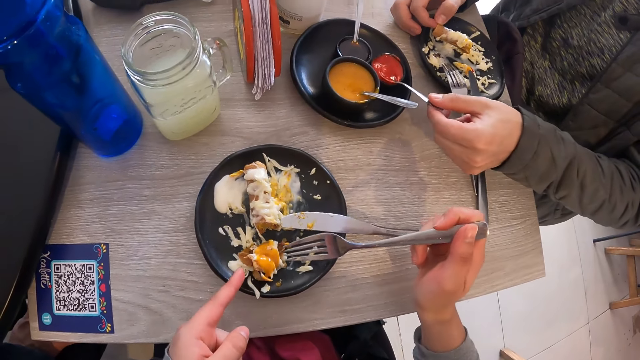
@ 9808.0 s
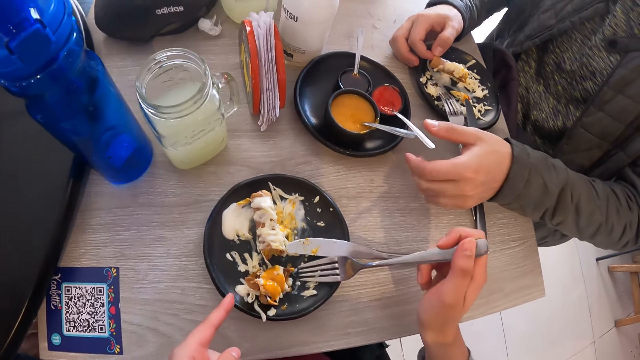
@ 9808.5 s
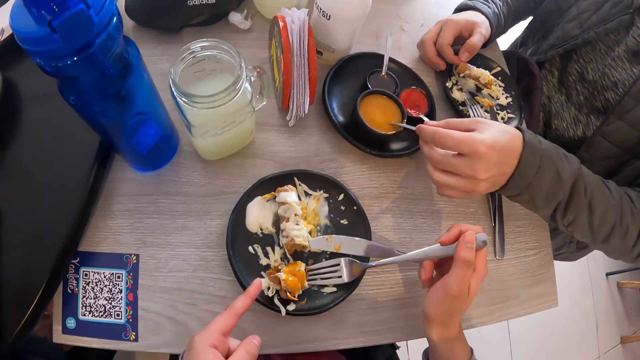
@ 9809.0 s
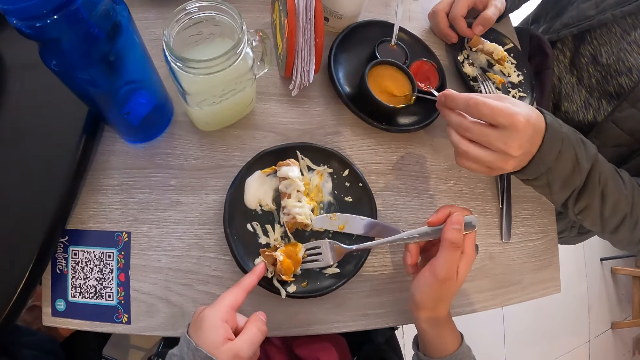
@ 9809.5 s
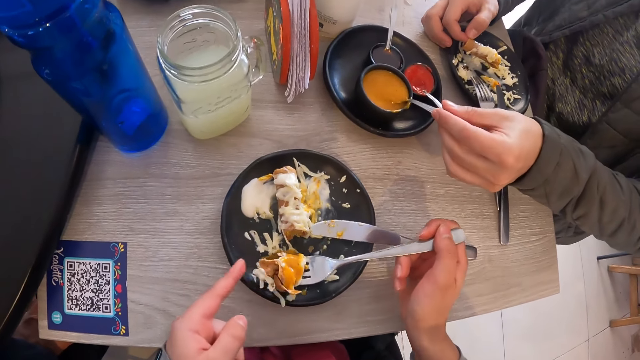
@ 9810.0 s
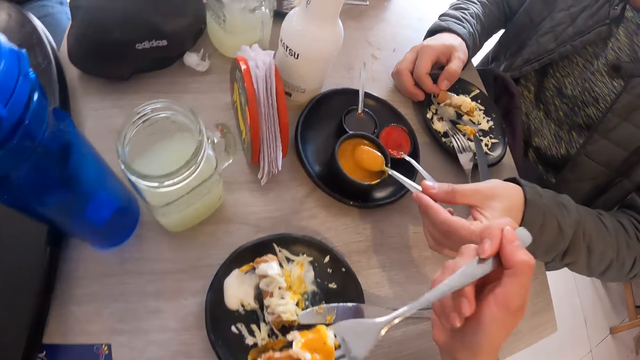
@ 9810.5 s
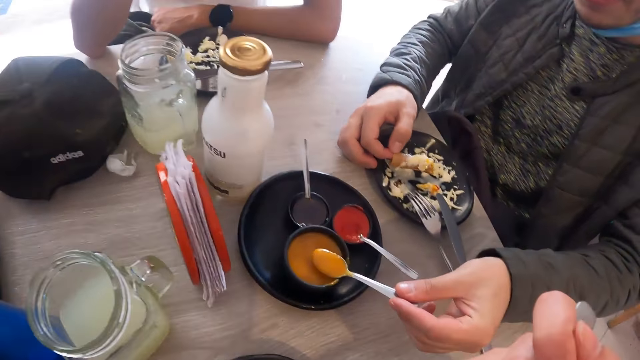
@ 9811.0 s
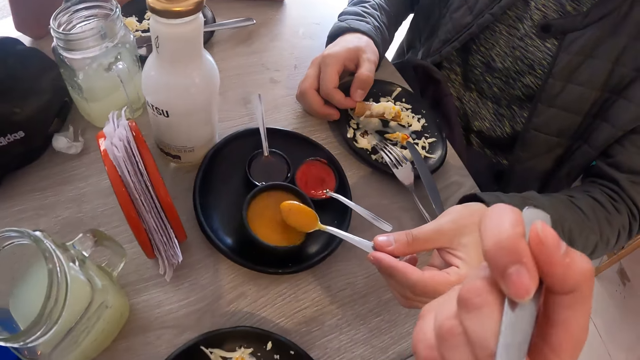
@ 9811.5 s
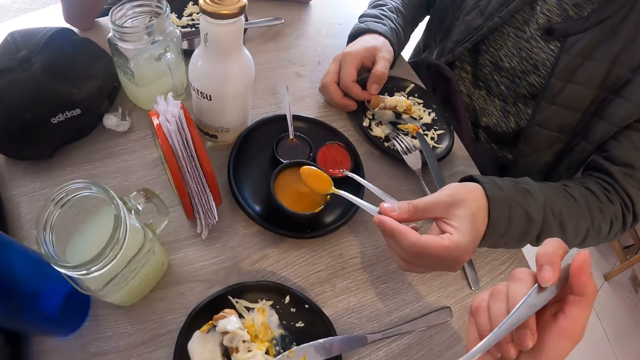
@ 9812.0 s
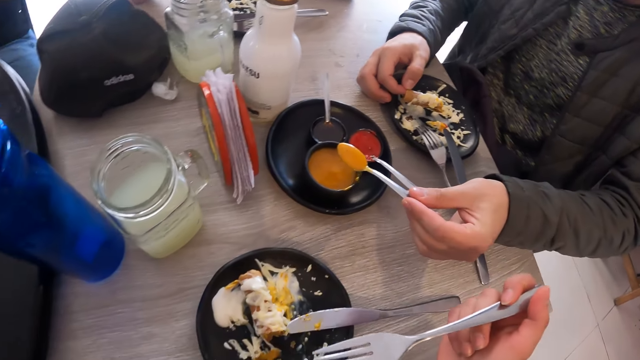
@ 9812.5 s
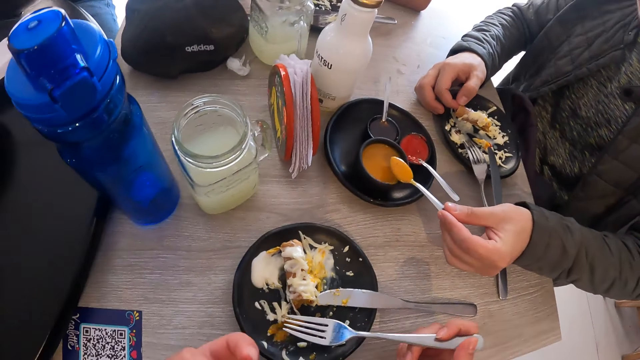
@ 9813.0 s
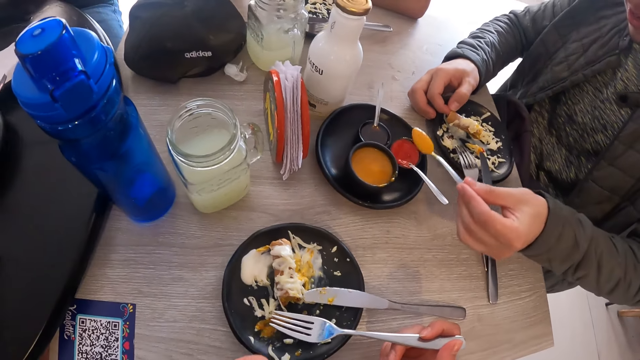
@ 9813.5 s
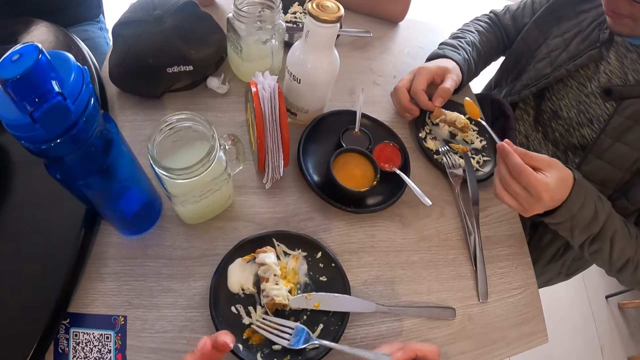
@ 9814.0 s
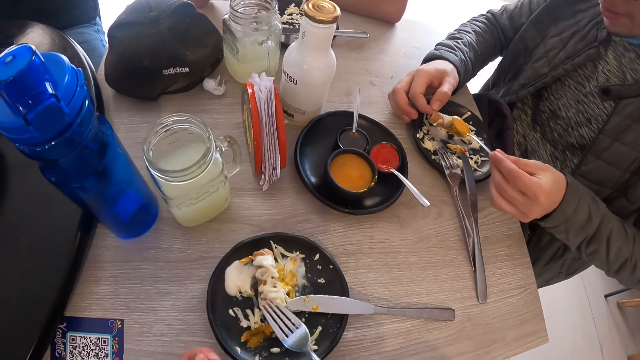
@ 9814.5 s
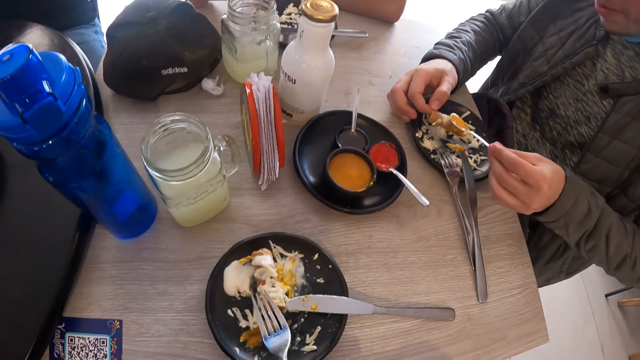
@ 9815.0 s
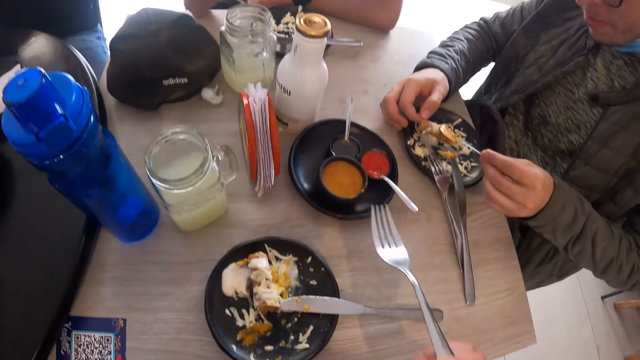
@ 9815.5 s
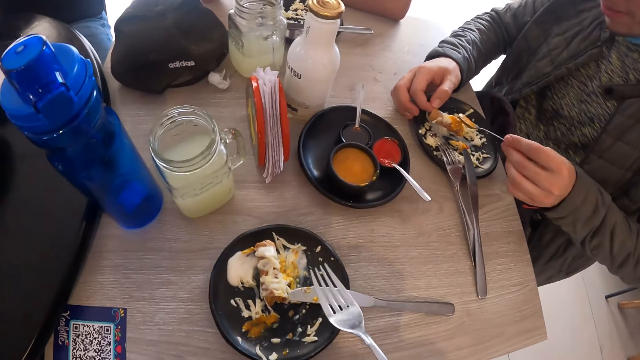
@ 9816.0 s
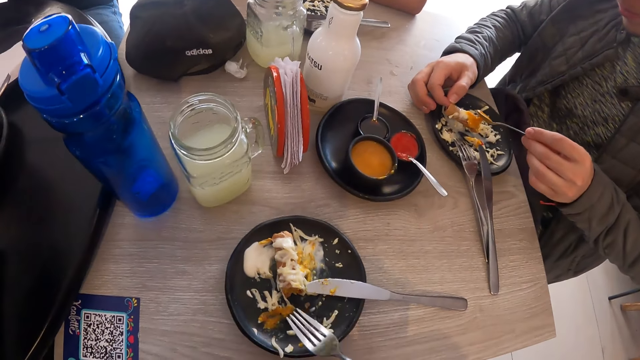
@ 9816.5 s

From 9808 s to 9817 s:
A man holds the spoon in the sauce plate with his left hand. The man takes some sauce from the sauce plate with the spoon in his left hand. The camera wearer eats the sausage from the fork in his right hand. The man pours the sauce on the sausage in his right hand with the spoon in his left hand.

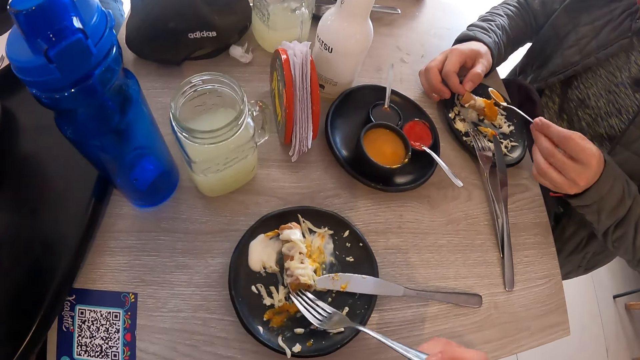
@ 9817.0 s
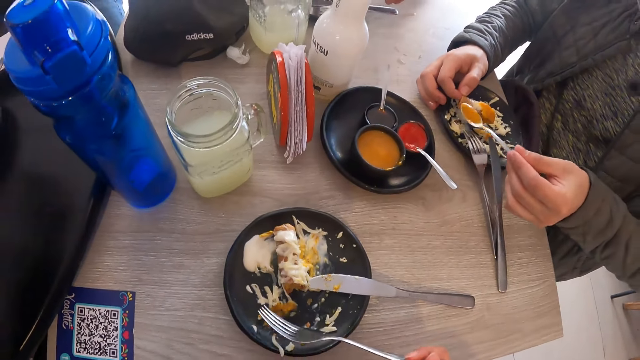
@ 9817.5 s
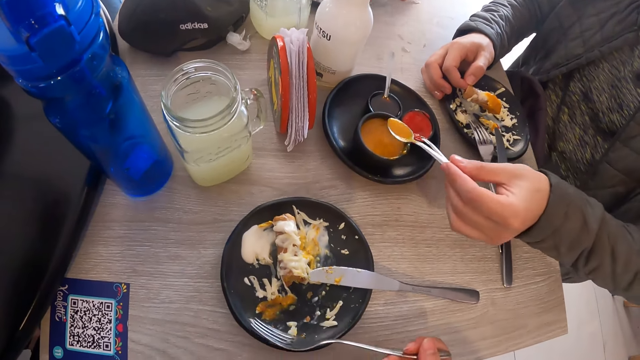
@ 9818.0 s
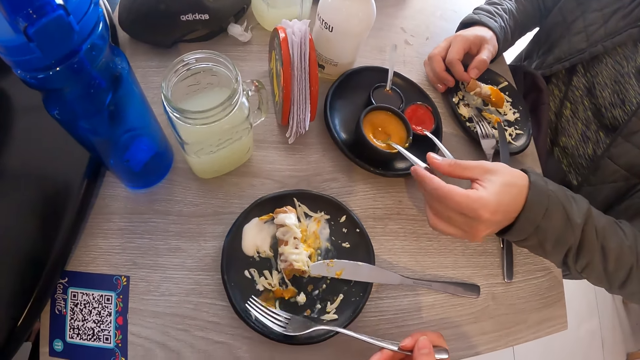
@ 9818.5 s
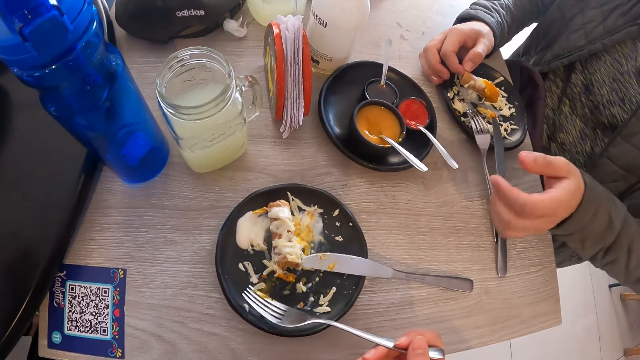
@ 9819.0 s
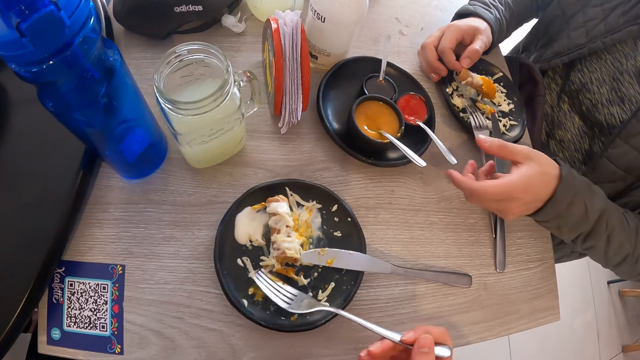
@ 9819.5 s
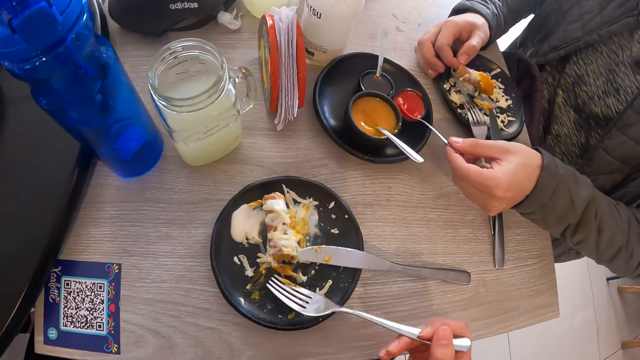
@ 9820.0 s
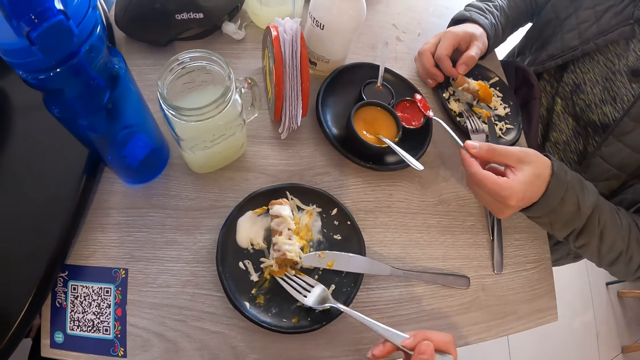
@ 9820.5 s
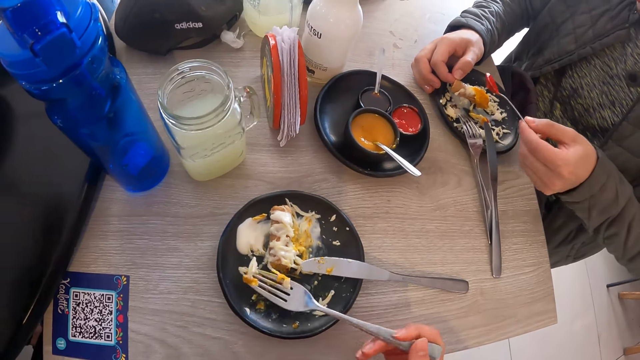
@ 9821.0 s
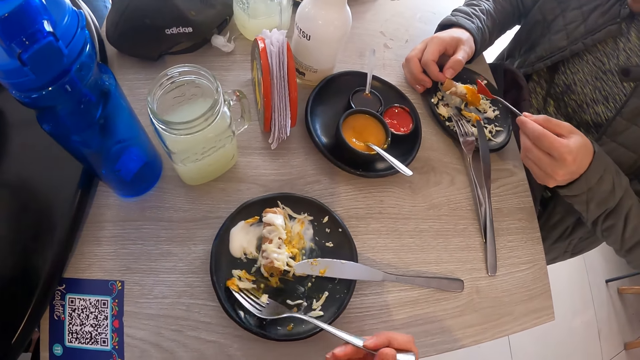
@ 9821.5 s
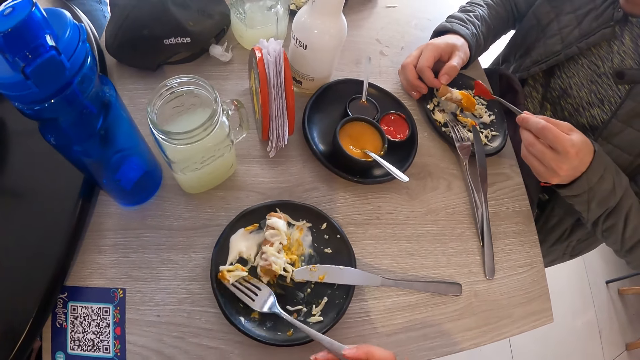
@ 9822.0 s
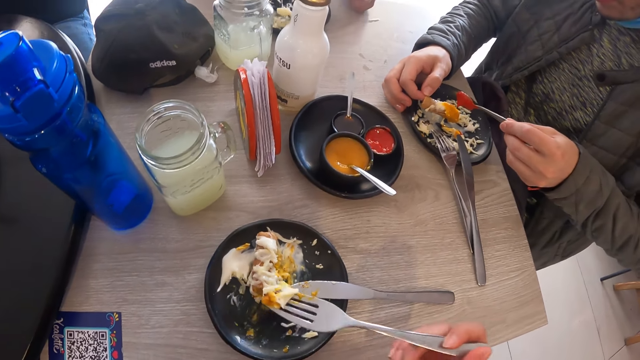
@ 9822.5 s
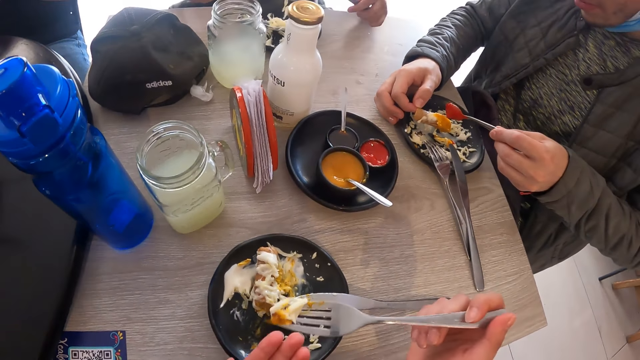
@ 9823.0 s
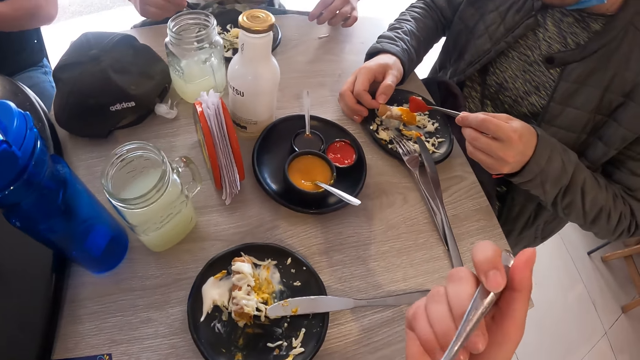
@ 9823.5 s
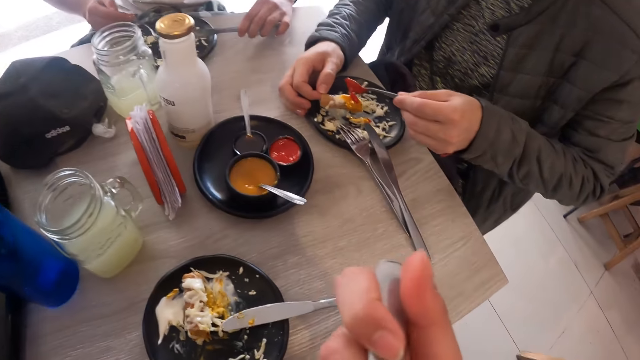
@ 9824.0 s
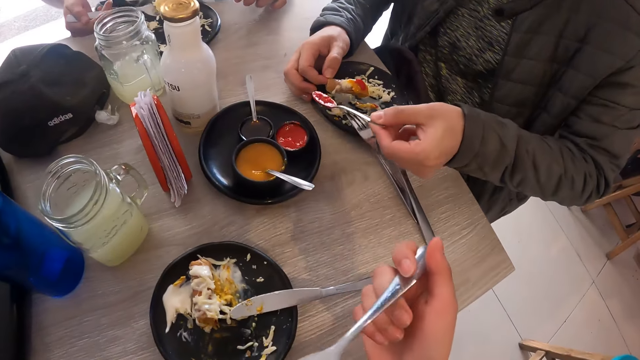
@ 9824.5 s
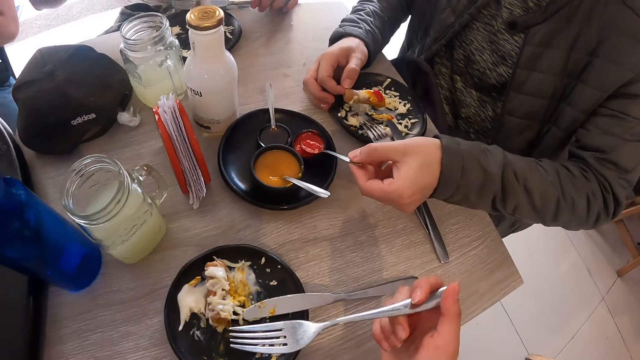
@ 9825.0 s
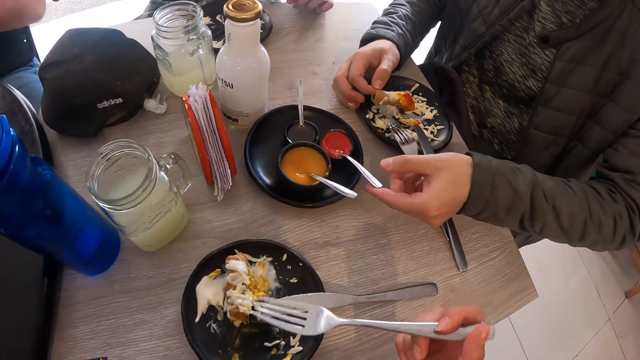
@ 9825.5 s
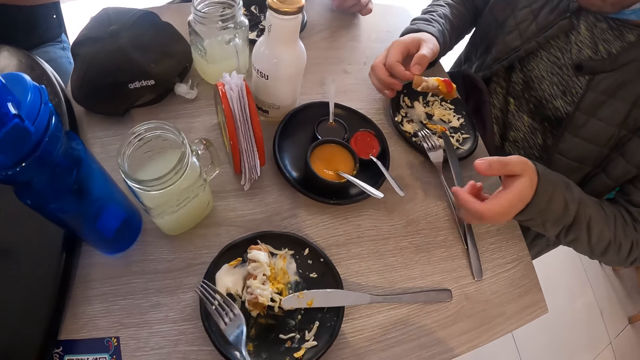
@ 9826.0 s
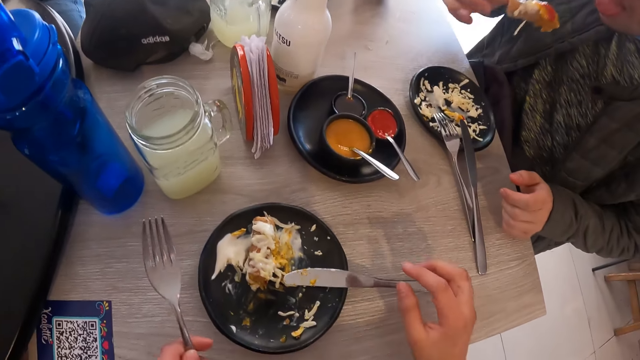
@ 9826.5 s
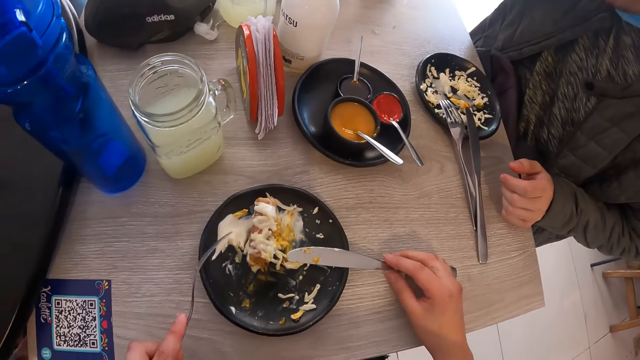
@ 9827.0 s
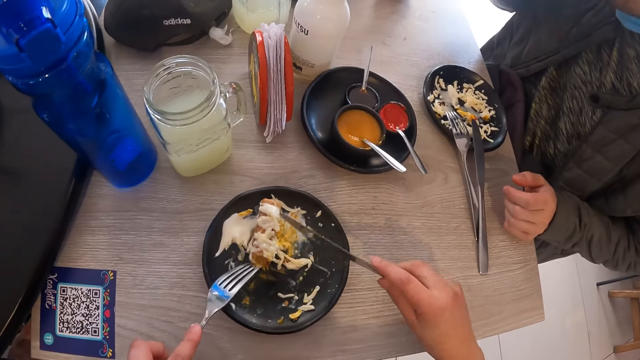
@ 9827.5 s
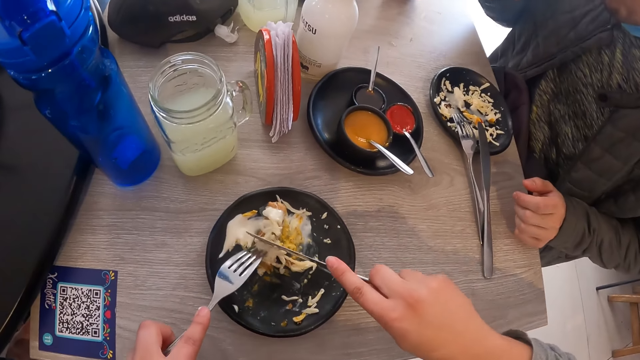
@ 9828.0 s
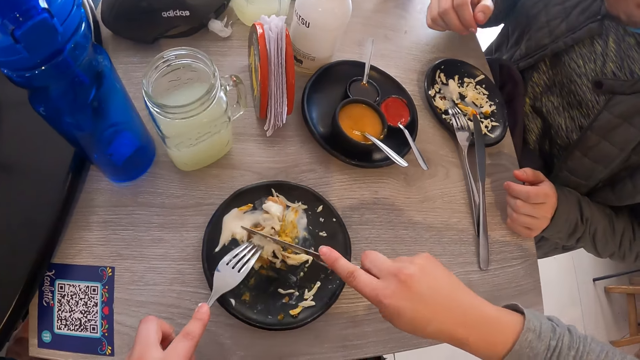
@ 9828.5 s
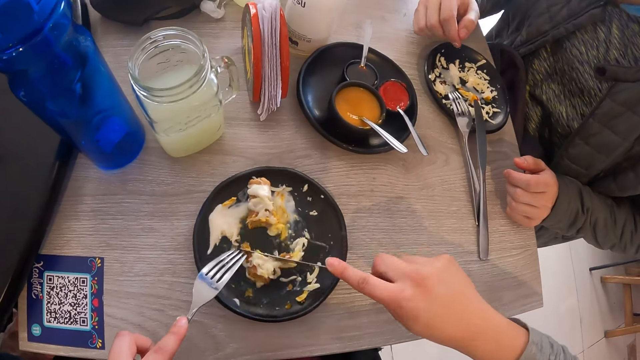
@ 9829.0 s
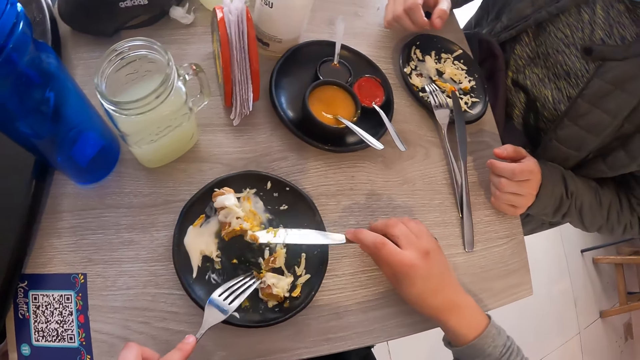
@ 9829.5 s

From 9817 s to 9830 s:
A man drops the spoon in the sauce plate with his left hand. The camera wearer gathers a portion of food in the plate with the fork in his right hand. The man takes some sauce from the sauce plate with the spoon in his left hand. The man pours the sauce on the sausage in his right hand from the spoon in his left hand. The camera wearer takes the portion of food from the plate with the fork in his right hand. Another man gathers a portion of food on a plate with a fork in his right hand. The camera wearer eats the portion of food from the fork in his right hand. The other man places a knife on the plate with his right hand and eats the portion of food from the fork in his right hand. The first man drops the spoon in the sauce plate with his left hand. The camera wearer passes the fork from his right hand to his left hand. The first man eats the sausage in his right hand. The camera wearer picks up the dinner knife from the plate with his right hand. He places the knife on the sausage in the plate with his right hand. He places the fork on the sausage in the plate with his left hand. He cuts the sausage in the plate with the knife in his right hand.
